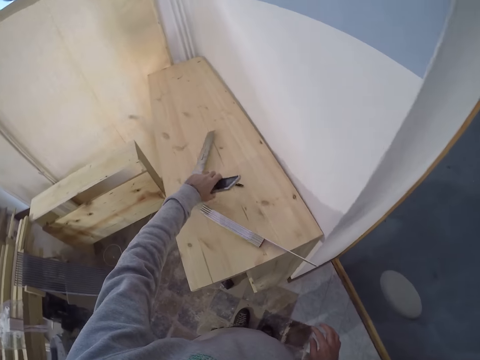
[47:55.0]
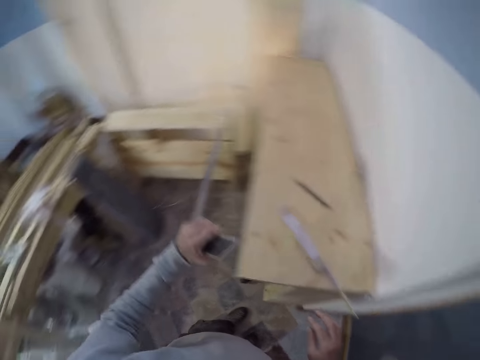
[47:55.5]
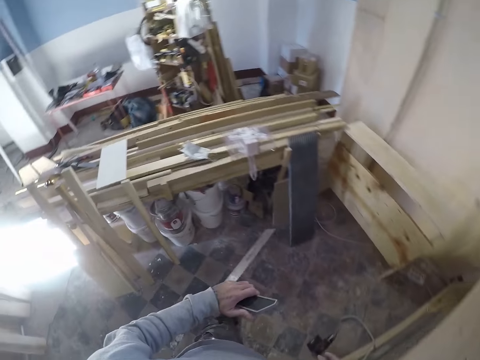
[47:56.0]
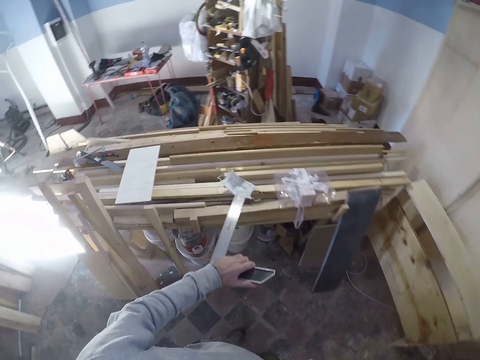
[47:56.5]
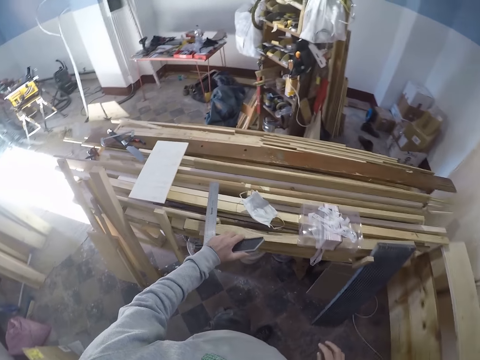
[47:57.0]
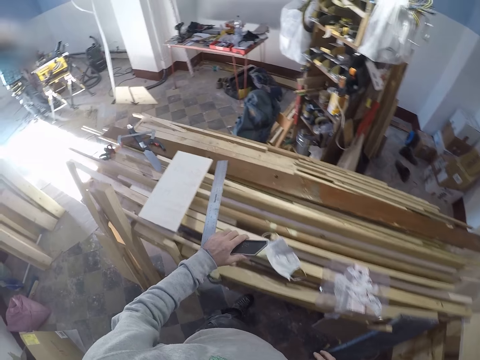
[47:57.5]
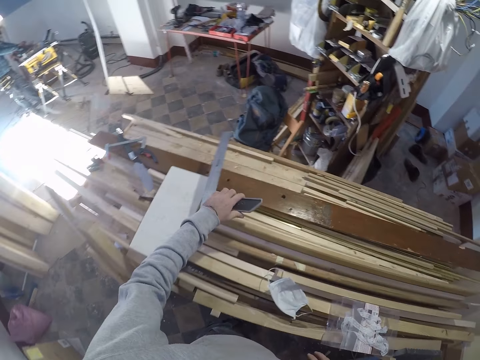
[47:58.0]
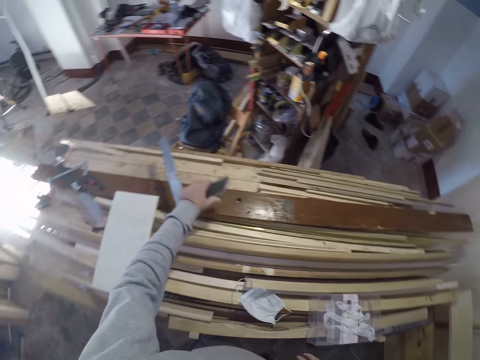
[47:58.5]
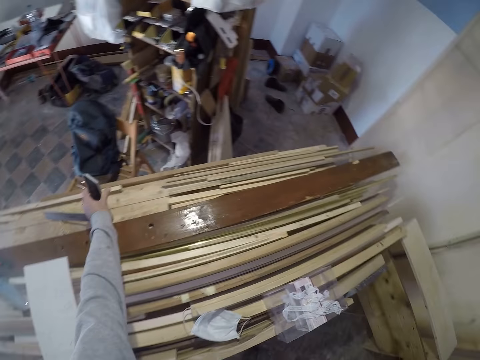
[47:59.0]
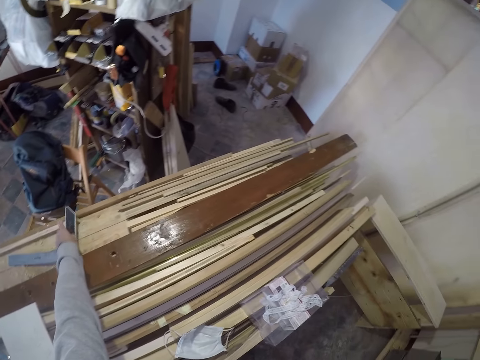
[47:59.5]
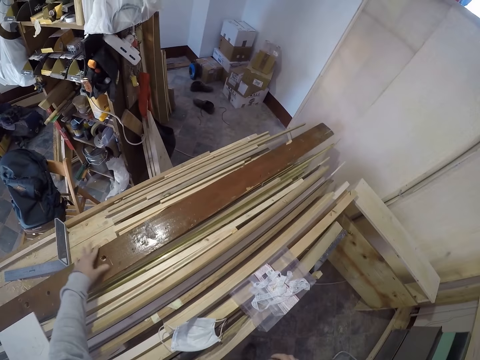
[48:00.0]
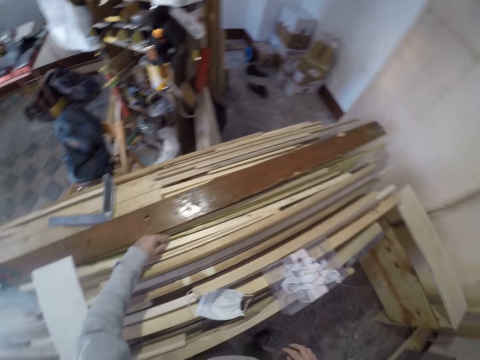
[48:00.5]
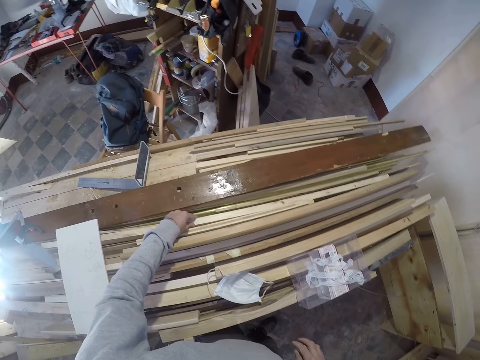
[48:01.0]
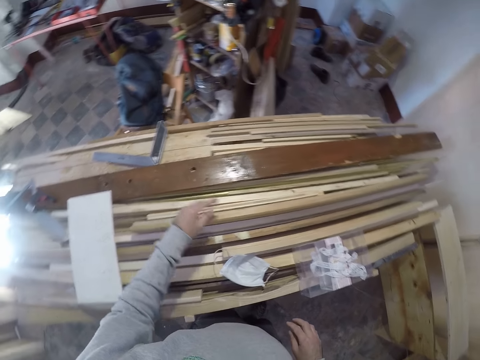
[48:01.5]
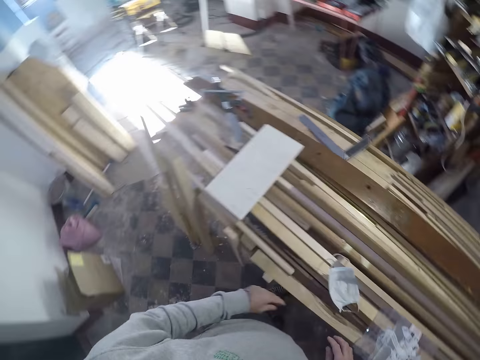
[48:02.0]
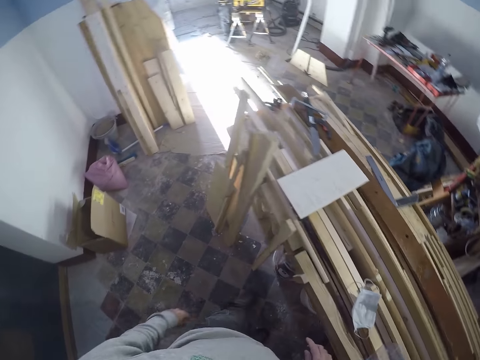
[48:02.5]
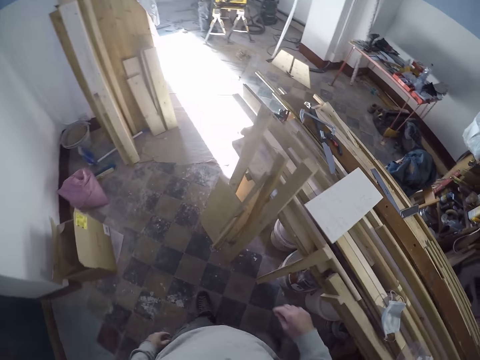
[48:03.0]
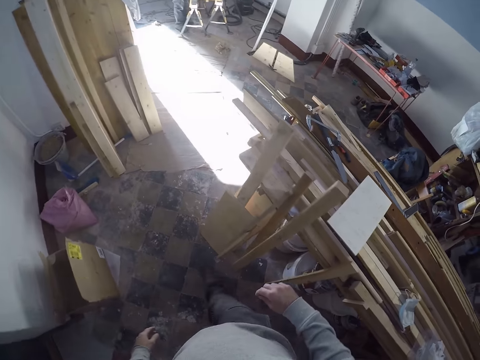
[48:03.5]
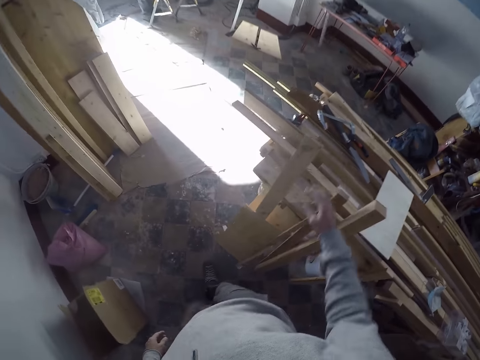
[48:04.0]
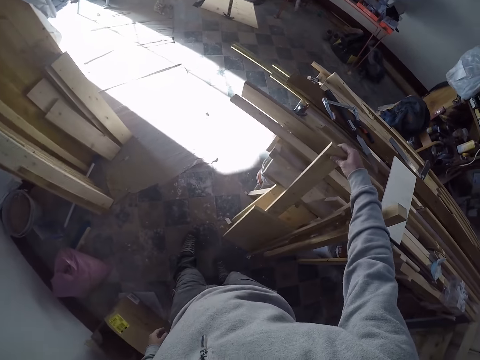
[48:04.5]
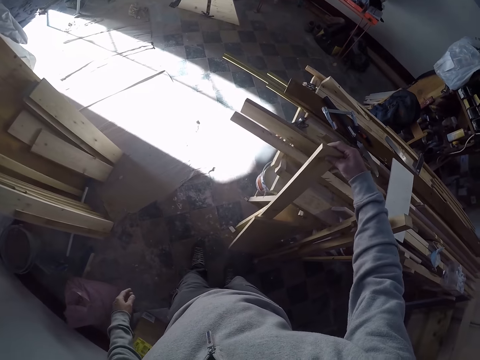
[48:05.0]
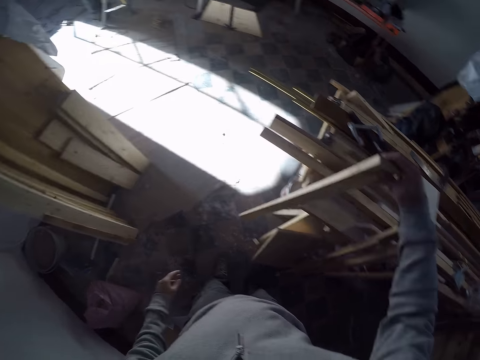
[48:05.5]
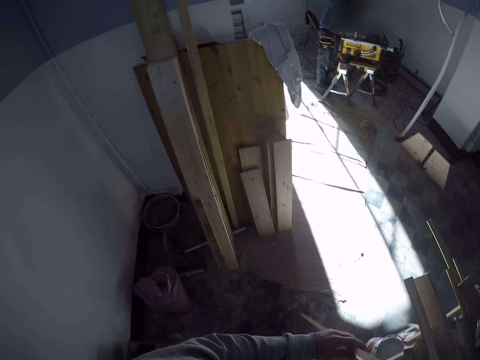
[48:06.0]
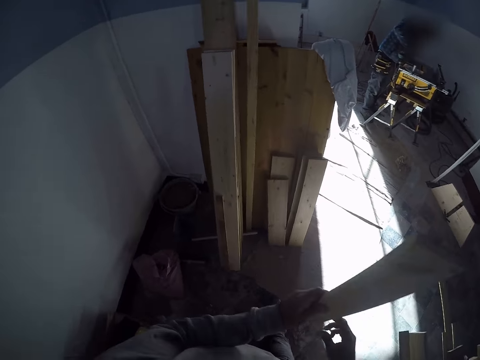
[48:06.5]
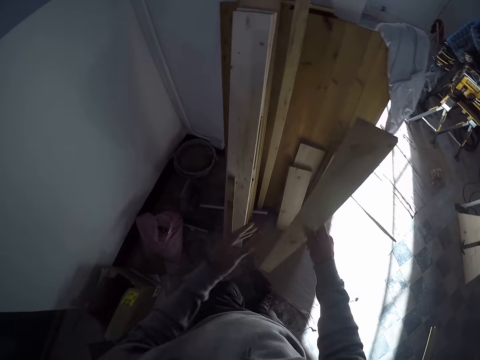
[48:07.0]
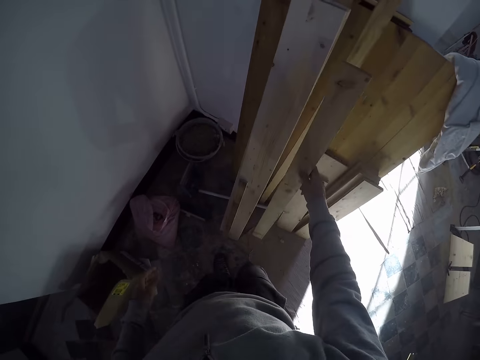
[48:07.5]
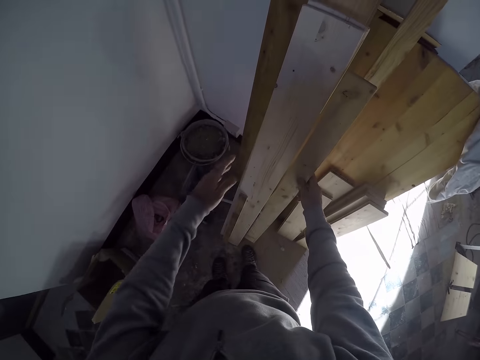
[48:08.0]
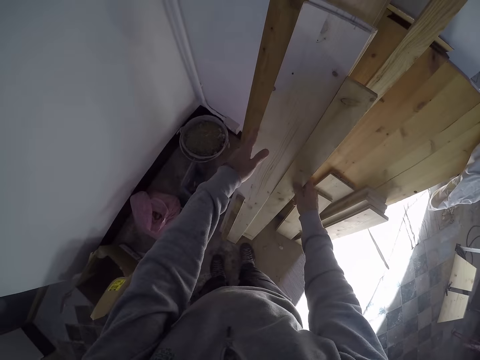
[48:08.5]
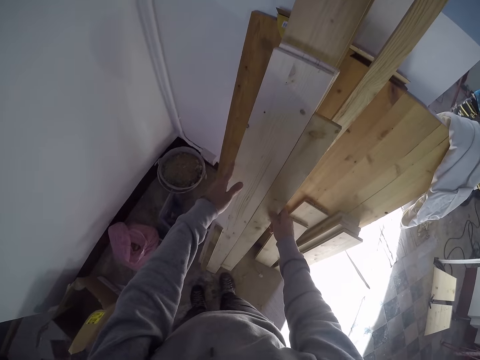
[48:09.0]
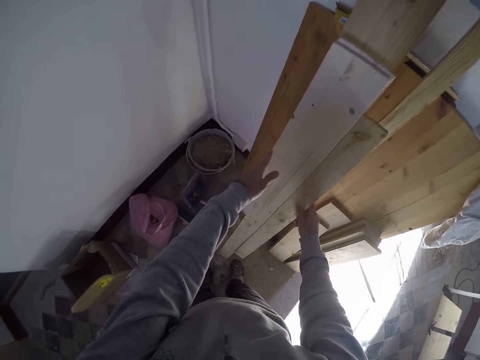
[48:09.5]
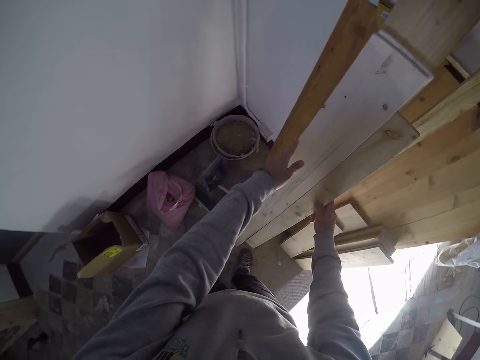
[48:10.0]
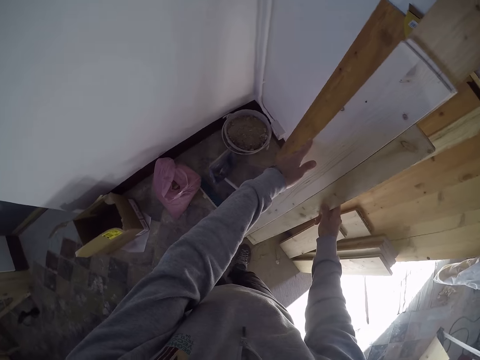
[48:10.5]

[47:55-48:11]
The camera wearer removes the engineer square on the wooden plank with his left hand. He drops the engineer square on some wooden planks with his left hand. He adjusts a wooden plank on the other wooden planks with his left hand. He walks in the house. He picks up a wooden plank with his right hand and places the wooden plank with other wooden planks by the wall with his right hand. He carries a wooden plank with his left hand by the wall.

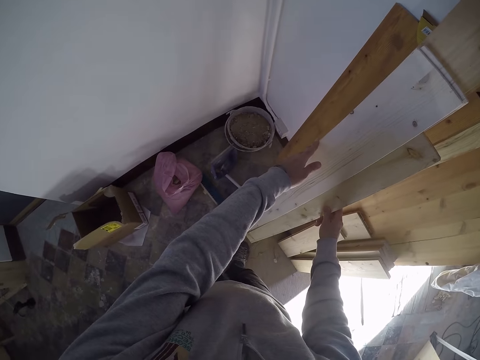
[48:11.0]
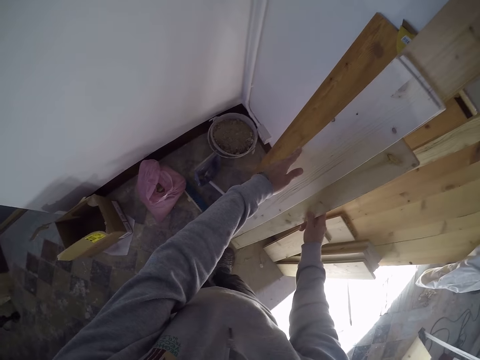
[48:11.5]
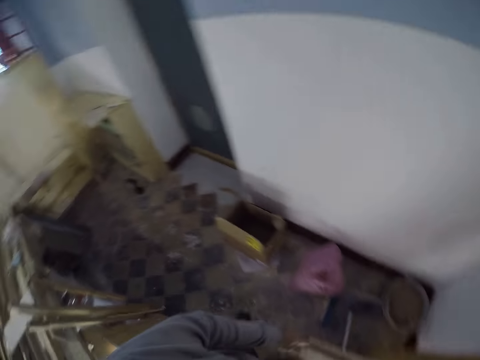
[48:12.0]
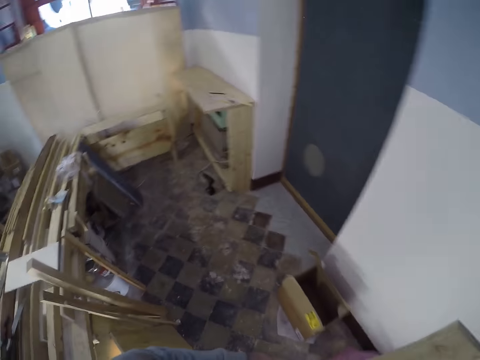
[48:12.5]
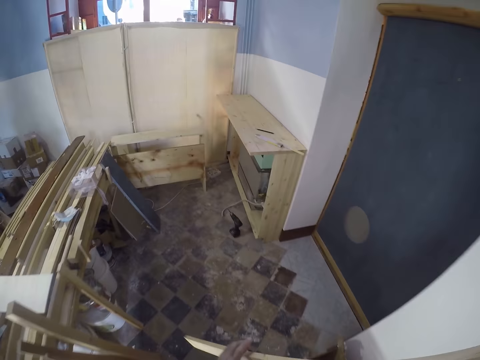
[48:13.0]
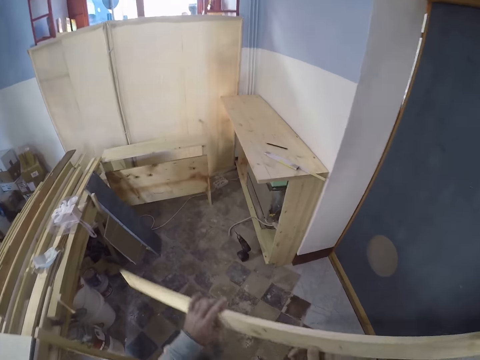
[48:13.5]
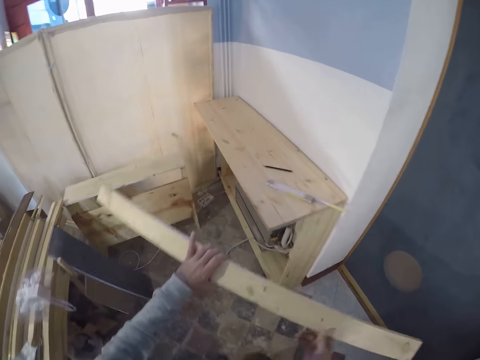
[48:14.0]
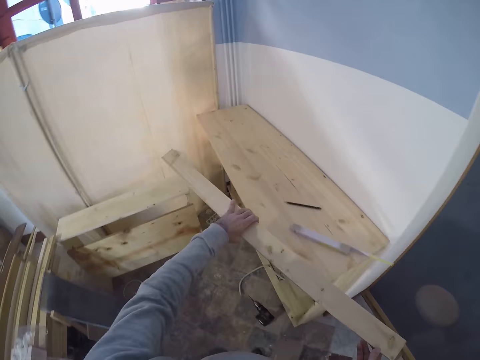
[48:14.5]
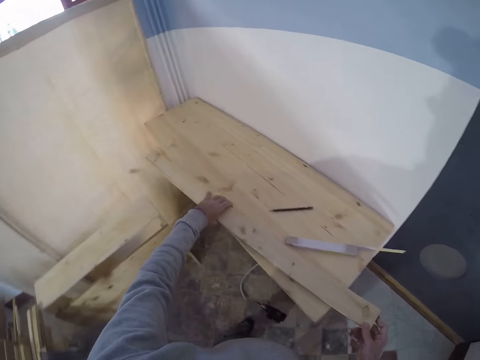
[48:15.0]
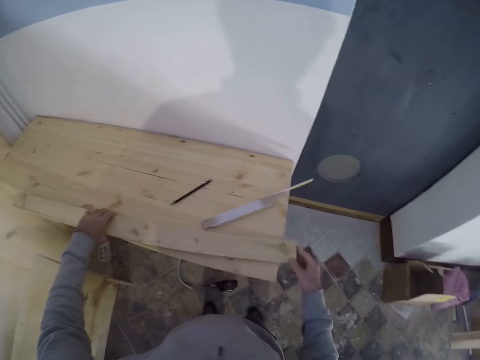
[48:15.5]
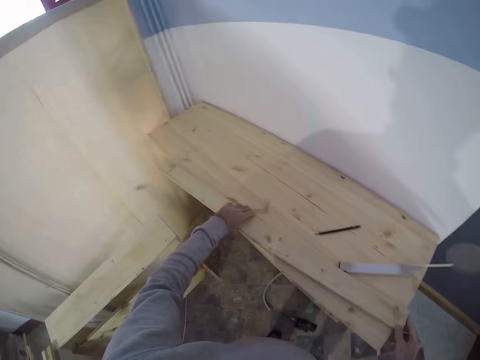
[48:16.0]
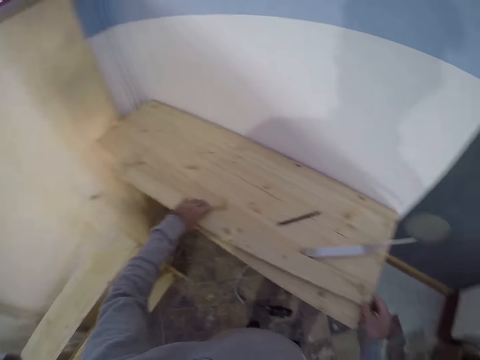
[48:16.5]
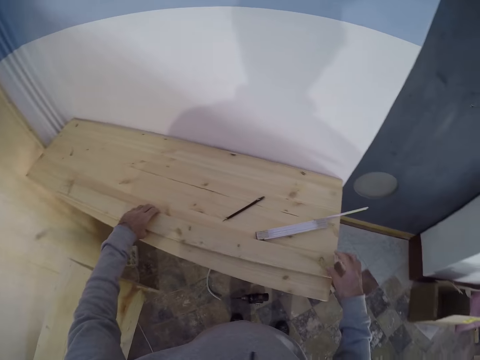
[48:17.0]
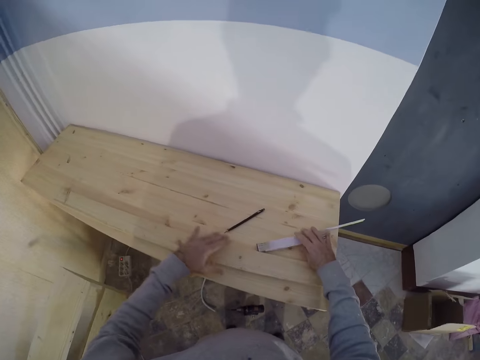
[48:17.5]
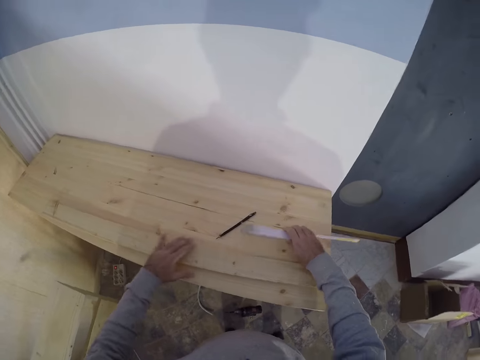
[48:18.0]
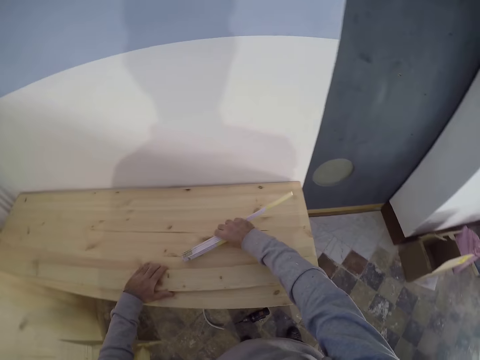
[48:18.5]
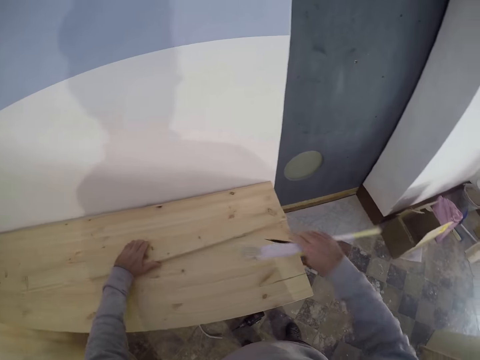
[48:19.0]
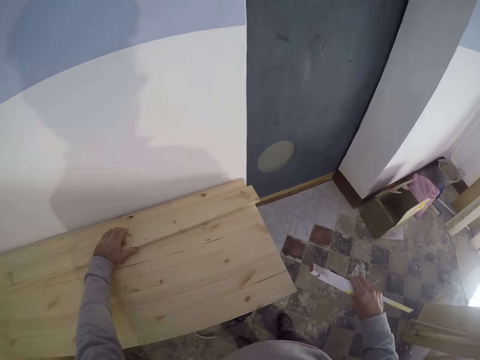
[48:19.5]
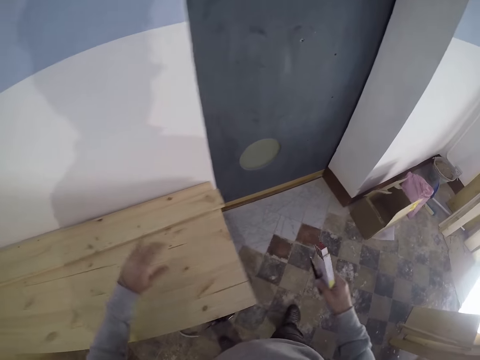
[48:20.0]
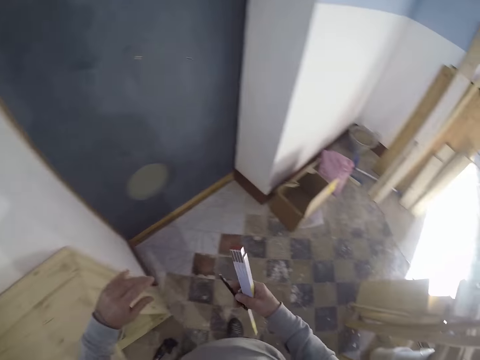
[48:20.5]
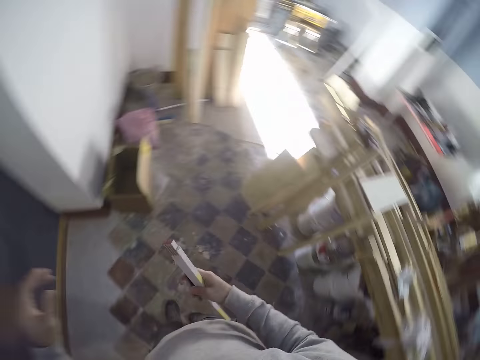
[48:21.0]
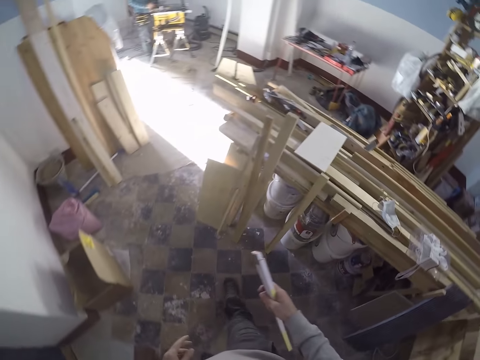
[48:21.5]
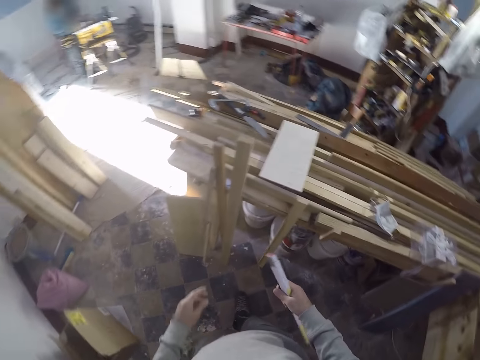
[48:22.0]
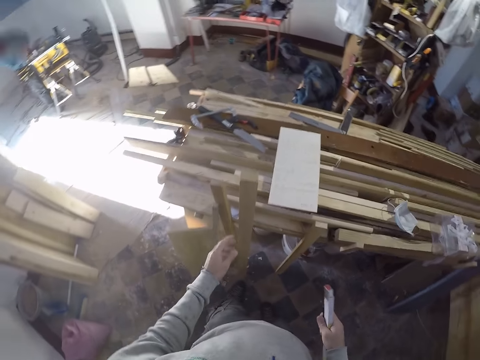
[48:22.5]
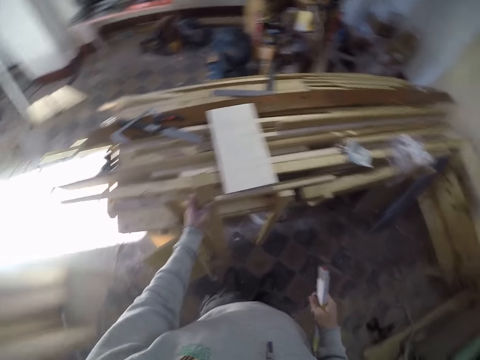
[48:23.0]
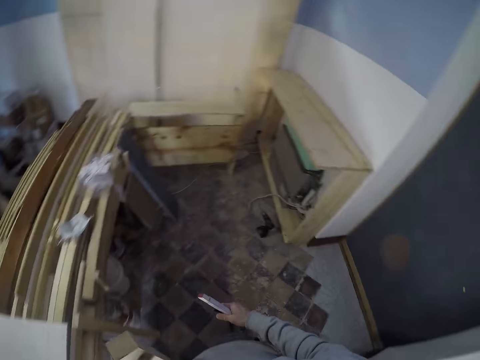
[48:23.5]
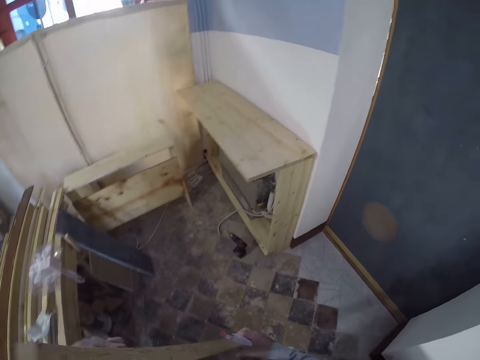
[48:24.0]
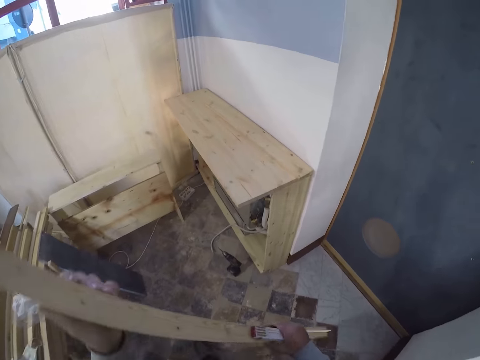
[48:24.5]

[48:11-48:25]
The camera wearer walks in the house. He drops the wooden plank on the other wooden plank with both hands. He picks up the measuring tape on the wooden plank with his right hand and picks up the pencil on the wooden plank with his right hand. He adjusts the wooden planks on each other with his hands. He pushes the wood. He walks in the house. He picks up a wooden plank by the side of a table with his left hand.
